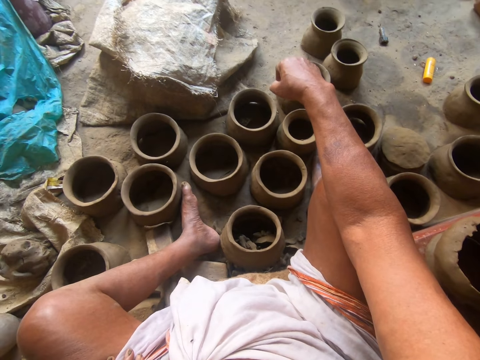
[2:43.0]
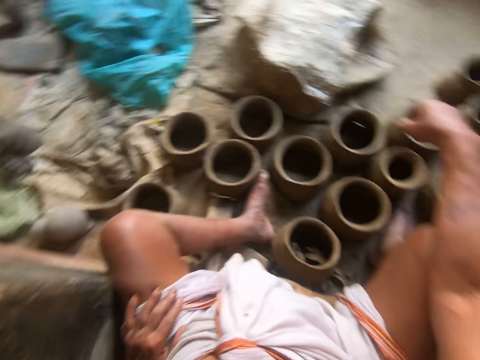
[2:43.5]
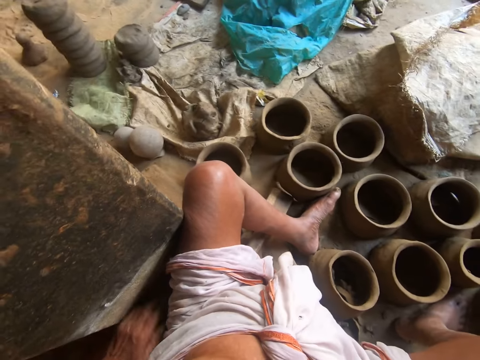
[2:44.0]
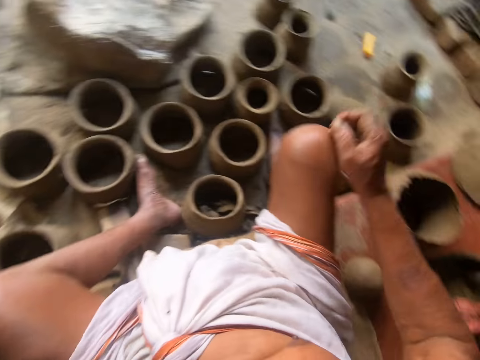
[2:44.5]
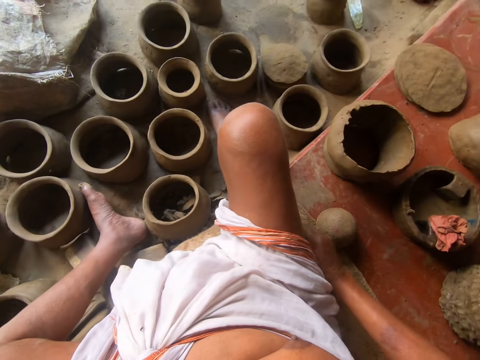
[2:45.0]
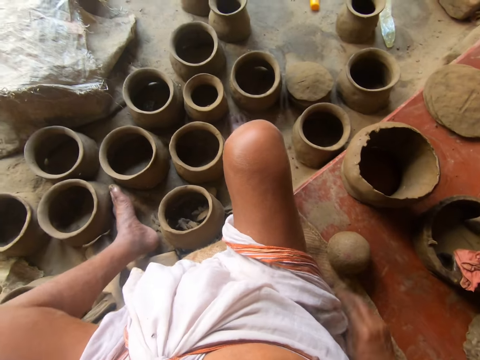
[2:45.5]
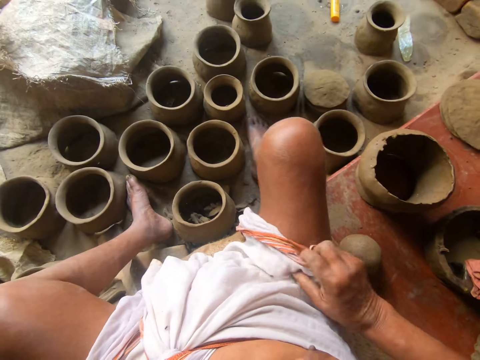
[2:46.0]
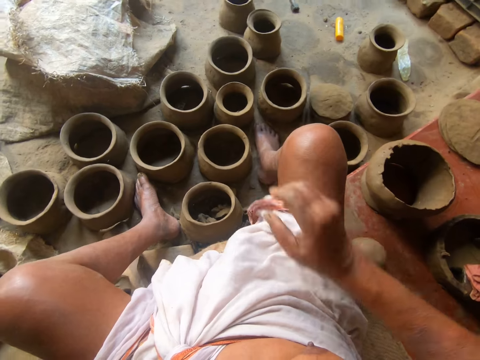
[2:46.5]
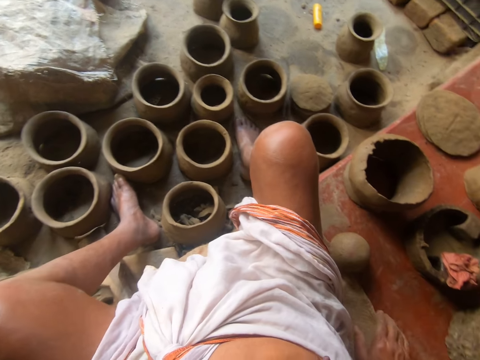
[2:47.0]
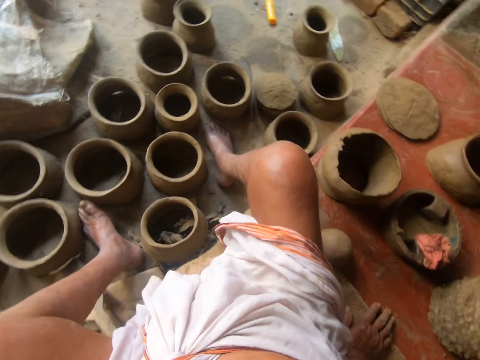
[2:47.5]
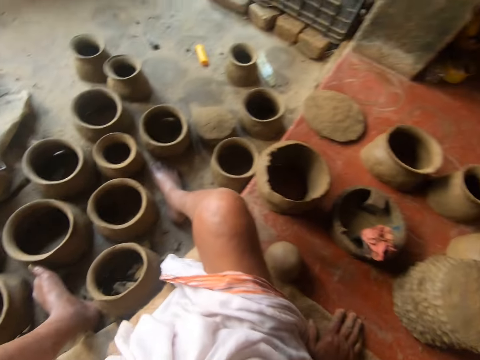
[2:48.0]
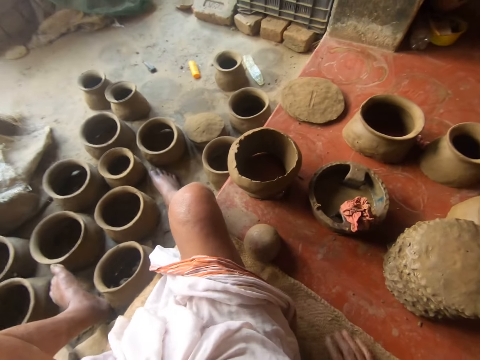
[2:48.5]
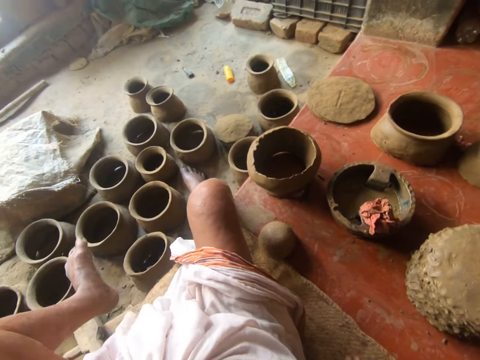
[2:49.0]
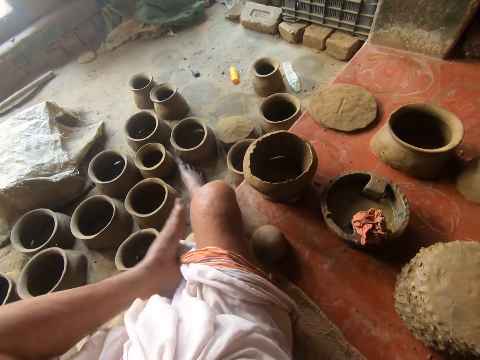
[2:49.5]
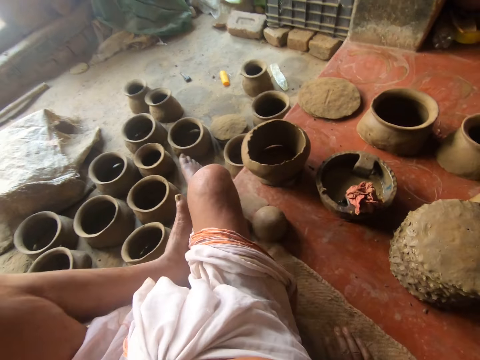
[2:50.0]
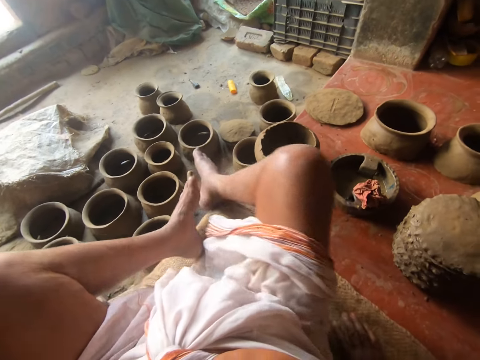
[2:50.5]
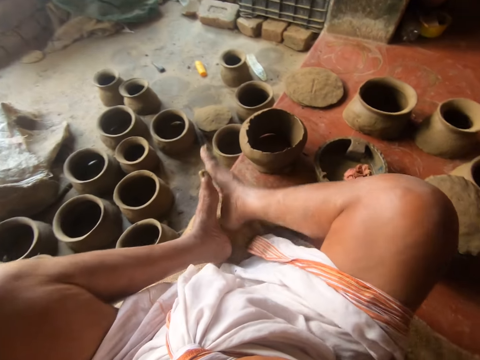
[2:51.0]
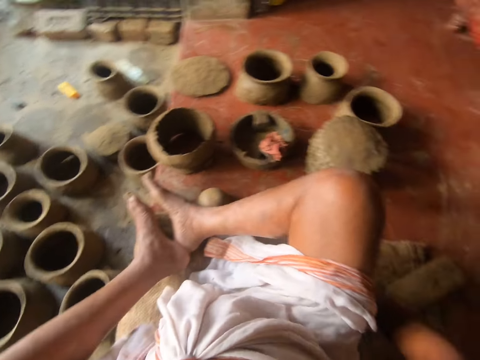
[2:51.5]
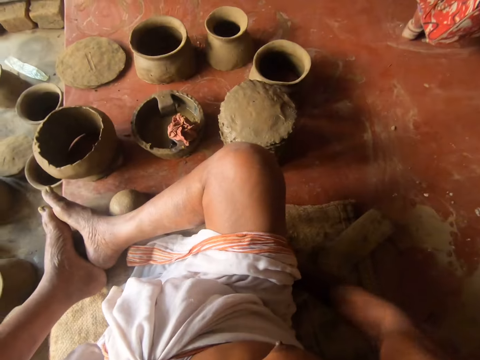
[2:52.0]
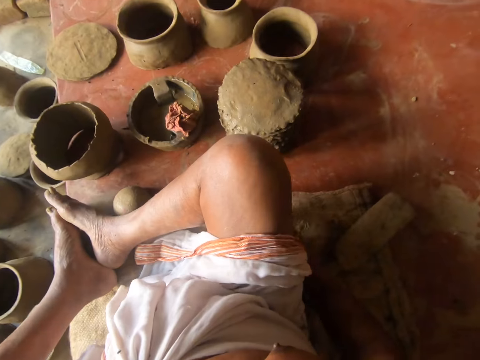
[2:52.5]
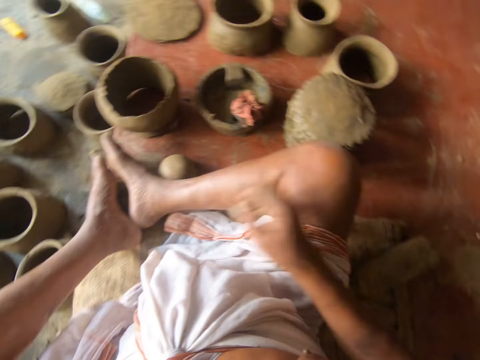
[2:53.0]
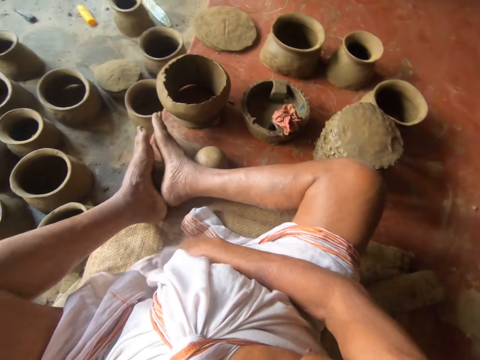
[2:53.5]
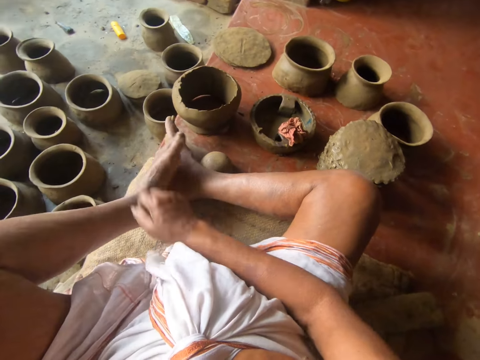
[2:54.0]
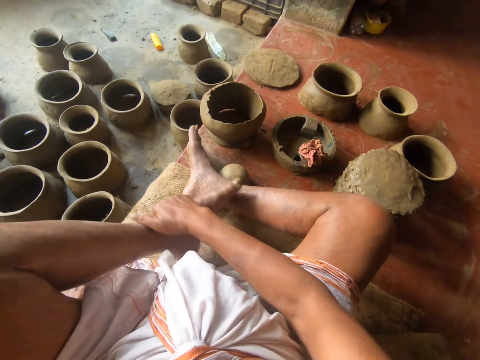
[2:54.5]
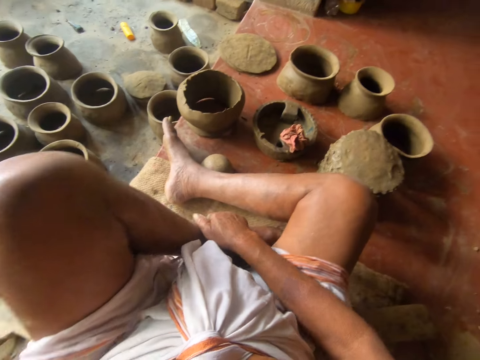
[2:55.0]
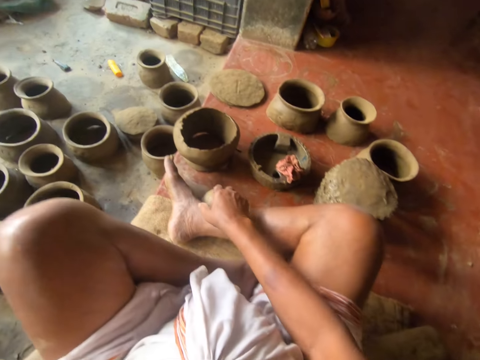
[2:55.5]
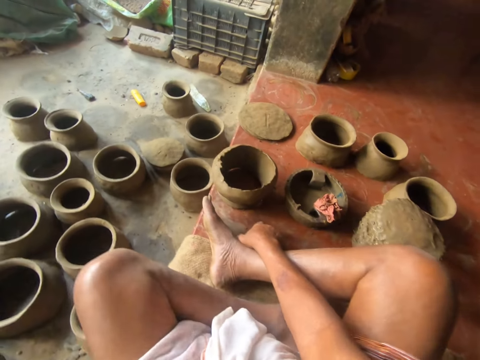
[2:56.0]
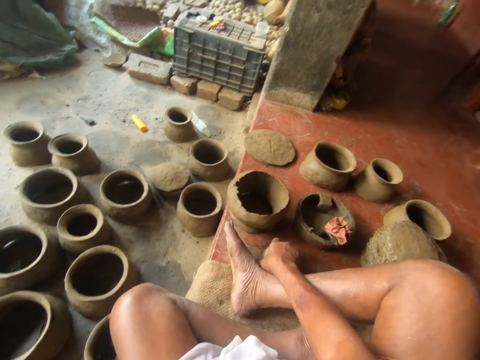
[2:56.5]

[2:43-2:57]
The camera wearer moves the shawl. He holds his feet. He moves the leg.

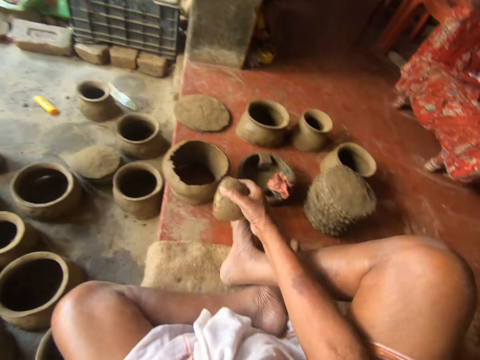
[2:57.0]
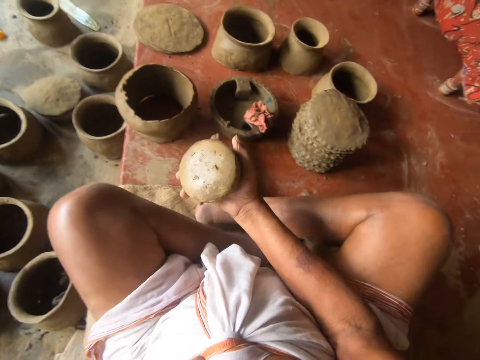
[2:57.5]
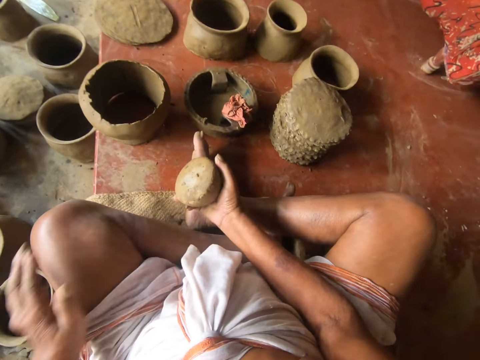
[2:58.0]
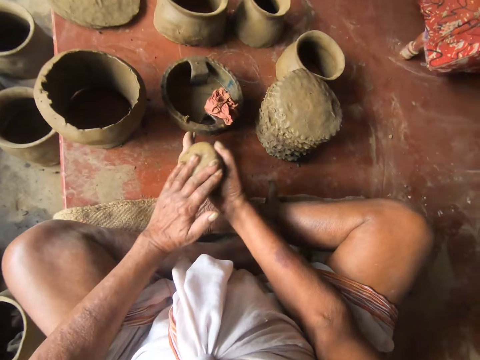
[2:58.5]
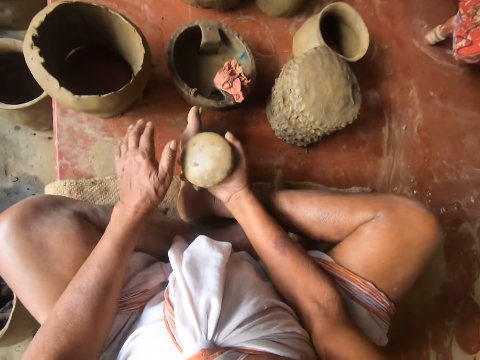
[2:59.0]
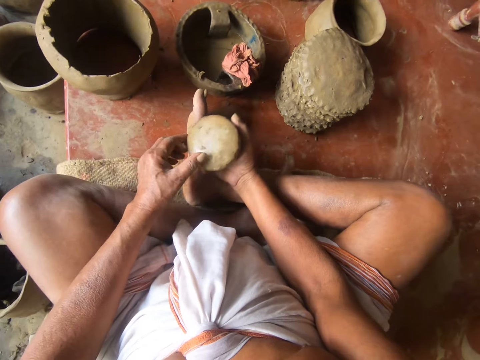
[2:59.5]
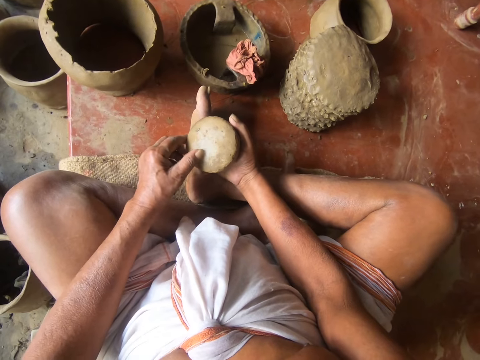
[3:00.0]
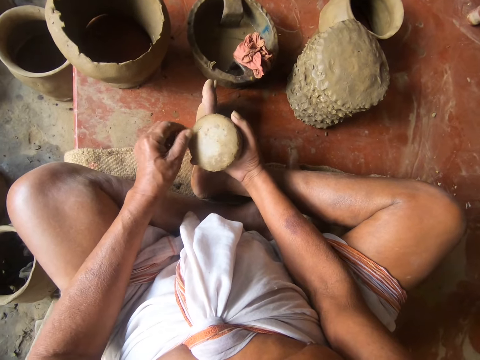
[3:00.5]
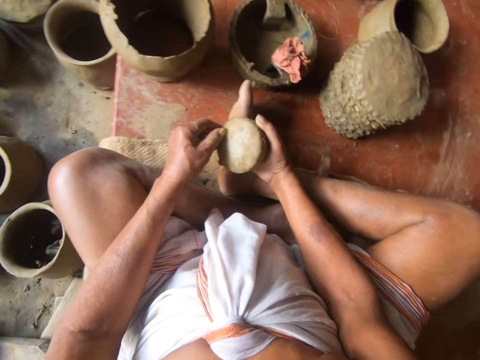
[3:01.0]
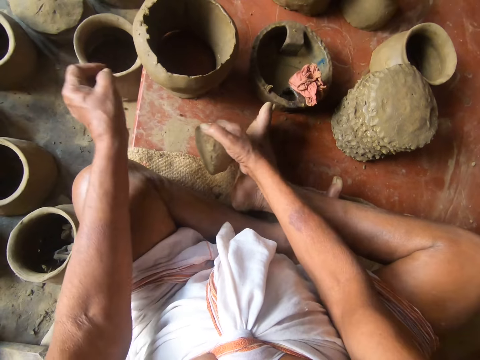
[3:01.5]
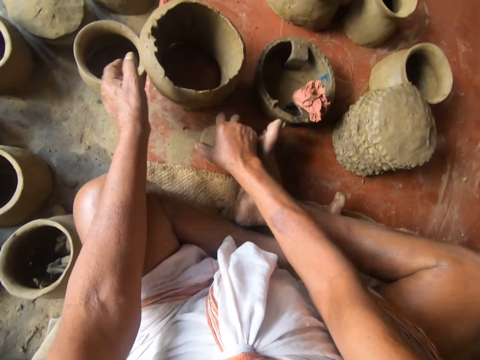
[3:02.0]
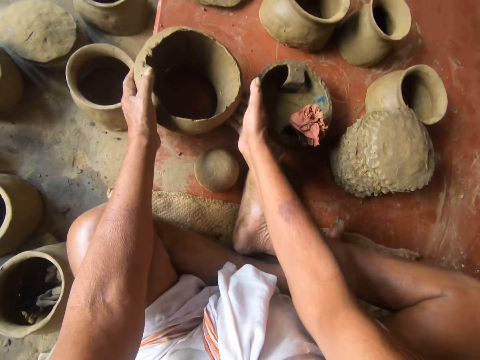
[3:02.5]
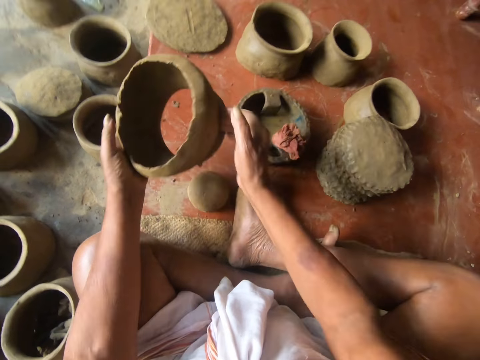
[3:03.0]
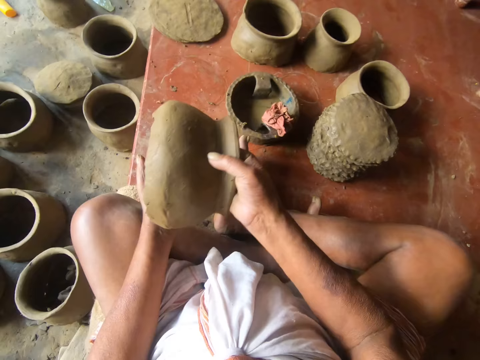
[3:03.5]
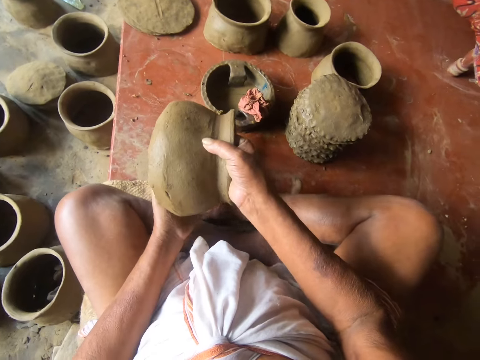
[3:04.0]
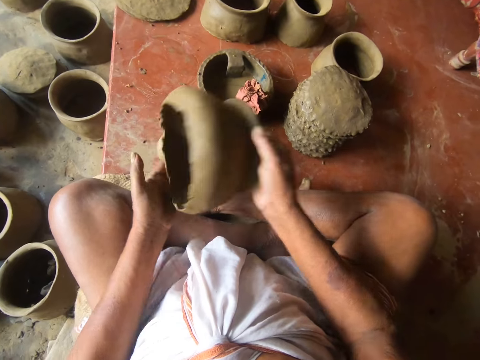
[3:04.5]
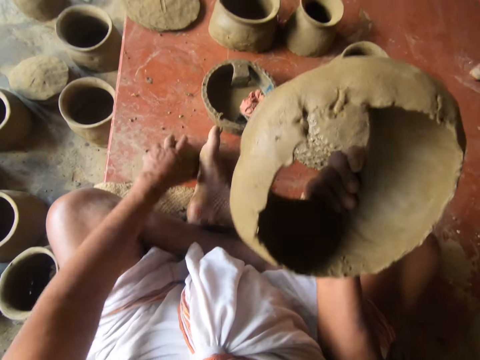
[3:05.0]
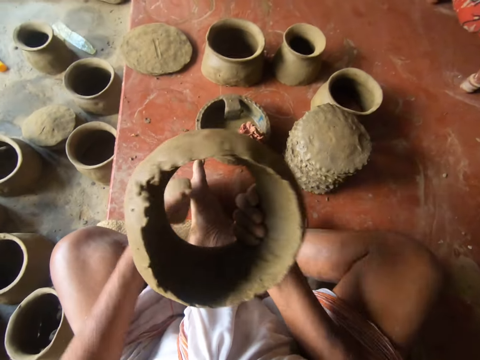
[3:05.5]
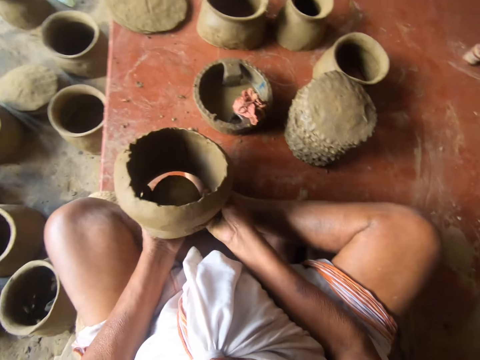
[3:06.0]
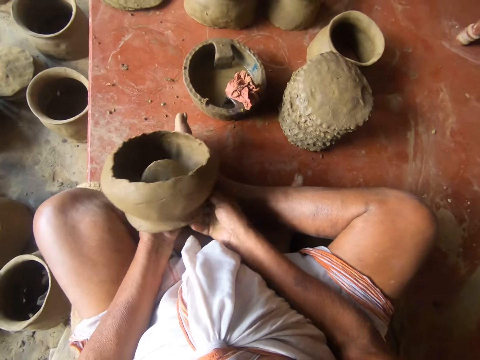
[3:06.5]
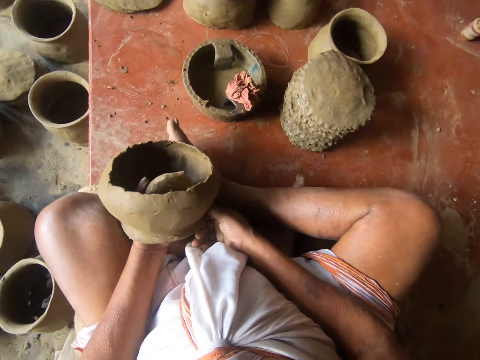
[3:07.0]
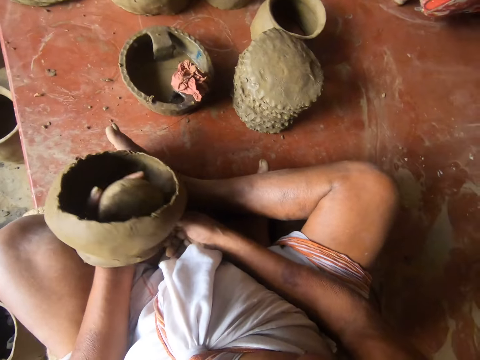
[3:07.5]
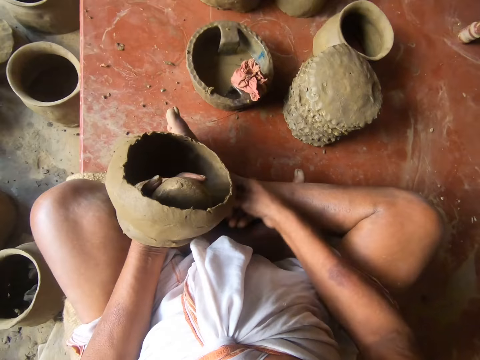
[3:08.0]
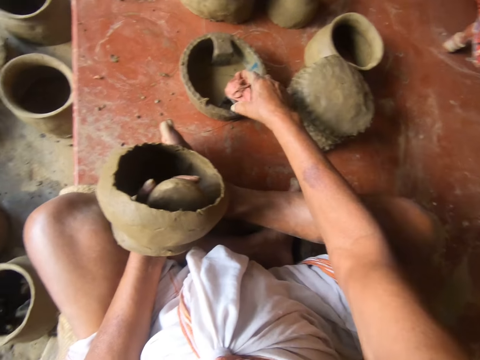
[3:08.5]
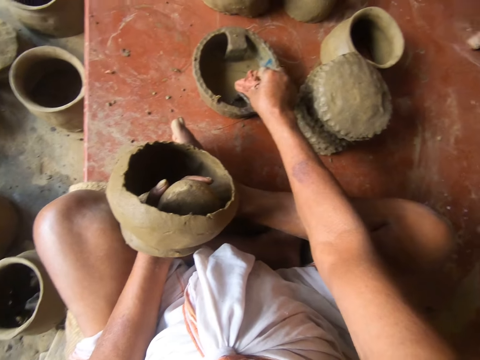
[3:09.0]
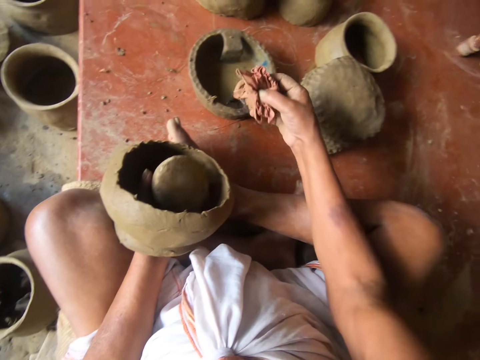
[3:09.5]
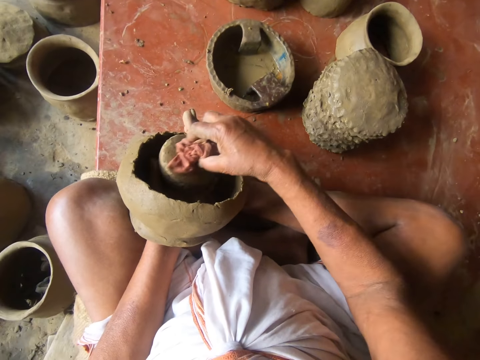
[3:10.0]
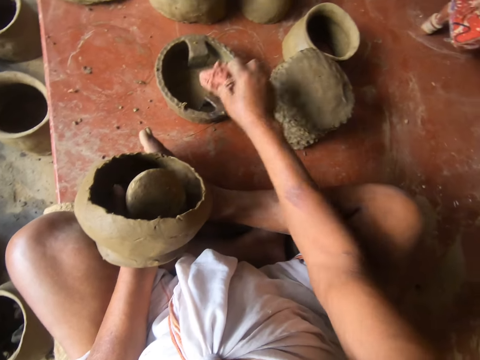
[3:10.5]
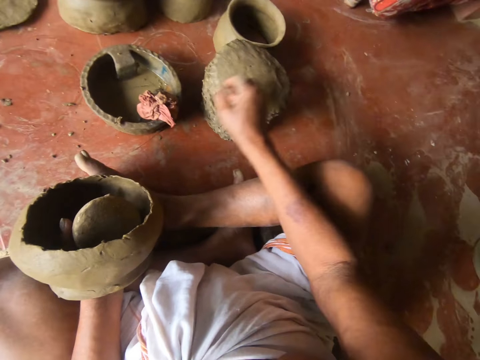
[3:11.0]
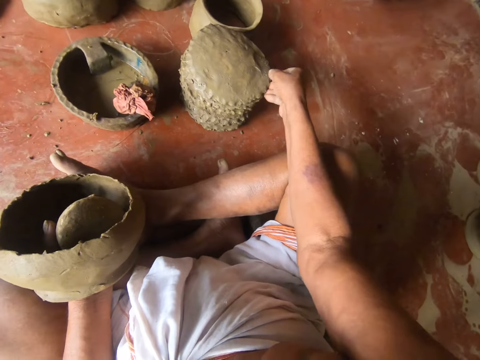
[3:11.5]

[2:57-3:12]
The camera wearer holds clay with the left hand. They pick the clay. They touch the clay. They pick a clay pot. They pick the clay. They take a cloth from a clay container. They wipe the clay.
